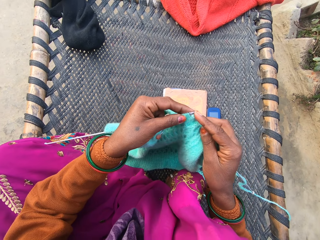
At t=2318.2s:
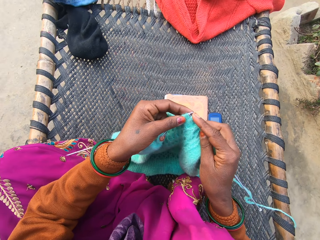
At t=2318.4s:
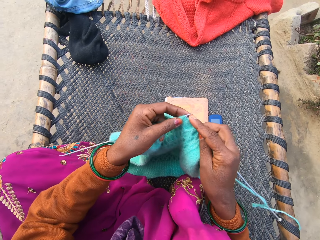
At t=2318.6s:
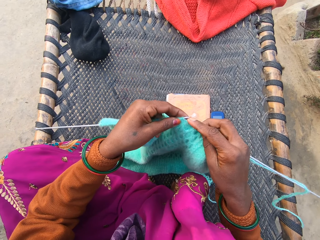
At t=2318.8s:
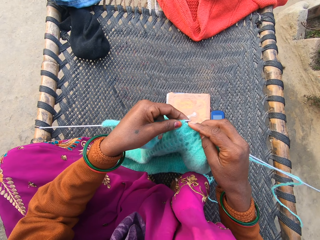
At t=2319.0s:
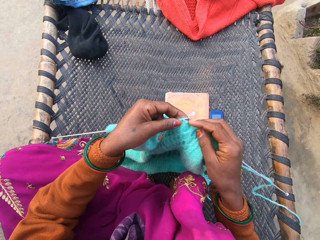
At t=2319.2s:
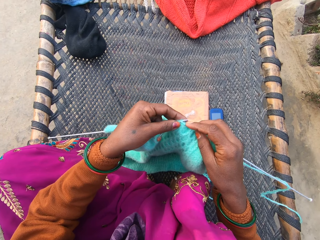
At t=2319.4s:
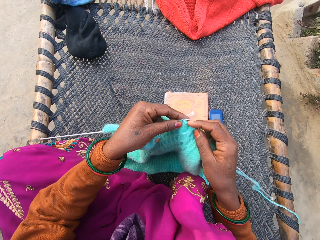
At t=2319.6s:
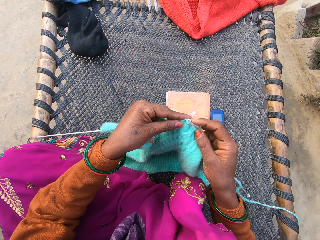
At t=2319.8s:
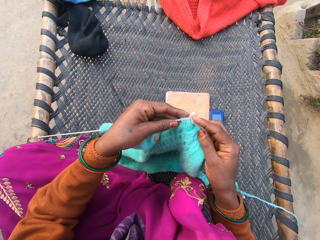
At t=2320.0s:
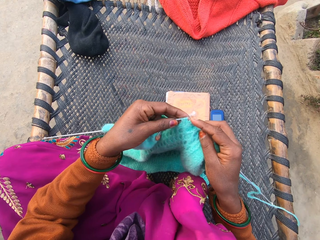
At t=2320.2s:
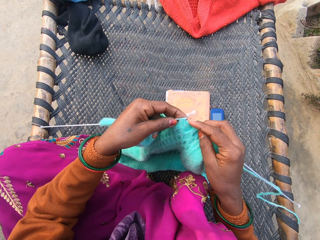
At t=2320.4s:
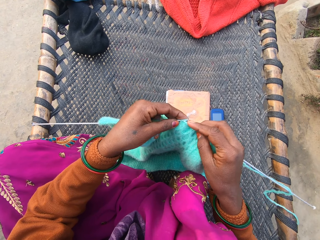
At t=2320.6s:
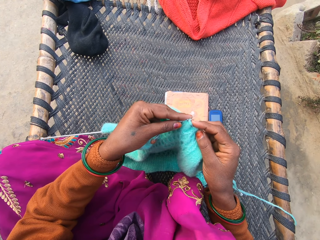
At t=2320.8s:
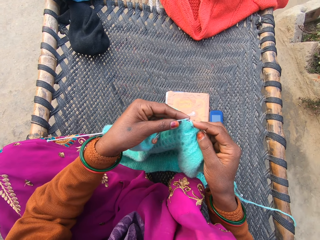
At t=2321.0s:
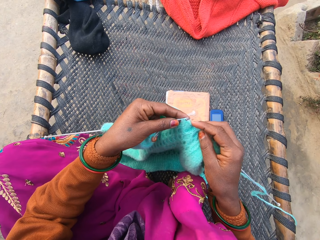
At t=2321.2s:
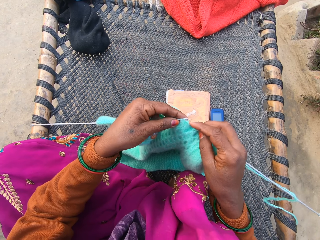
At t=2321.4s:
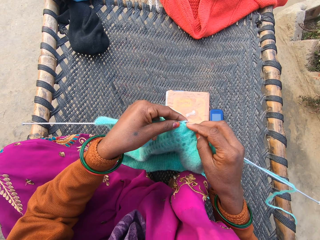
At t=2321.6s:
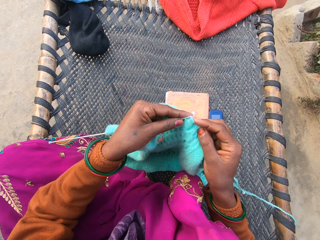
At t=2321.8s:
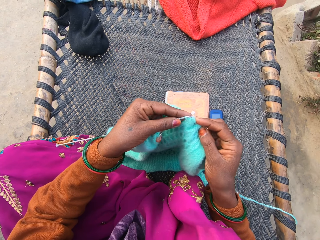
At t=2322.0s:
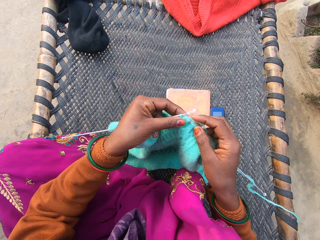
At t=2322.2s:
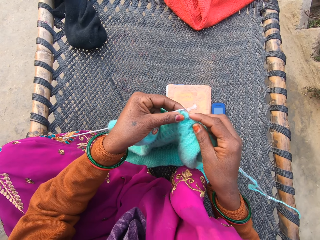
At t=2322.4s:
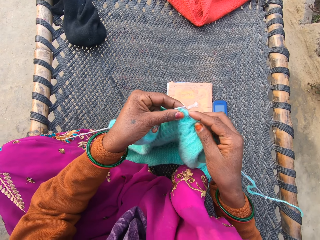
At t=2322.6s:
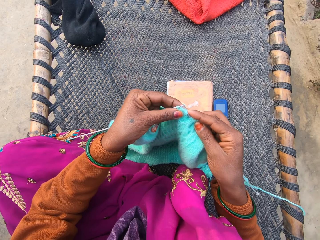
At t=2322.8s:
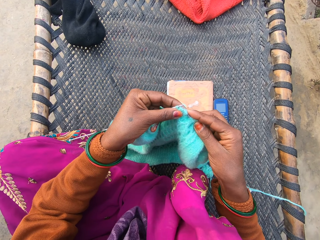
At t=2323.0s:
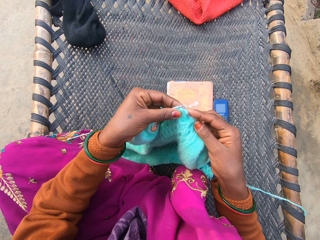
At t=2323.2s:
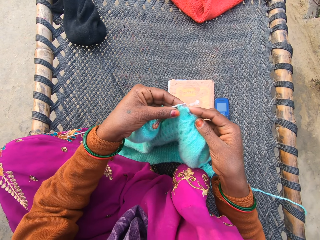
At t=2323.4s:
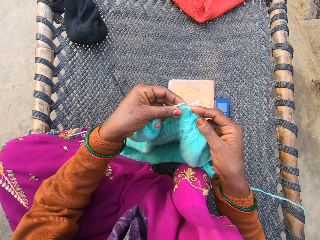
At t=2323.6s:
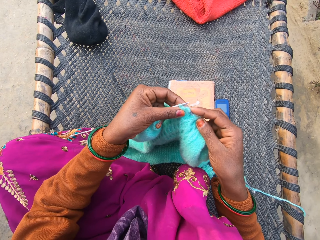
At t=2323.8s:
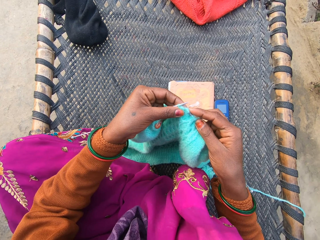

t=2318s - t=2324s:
The camera wearer knits a cloth.

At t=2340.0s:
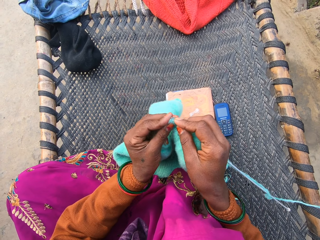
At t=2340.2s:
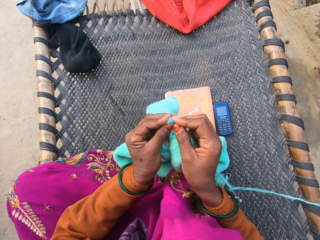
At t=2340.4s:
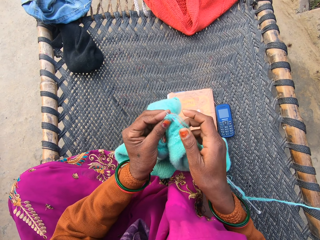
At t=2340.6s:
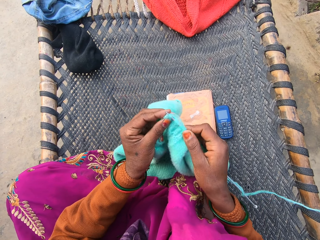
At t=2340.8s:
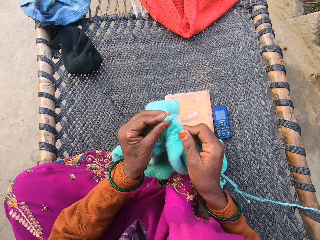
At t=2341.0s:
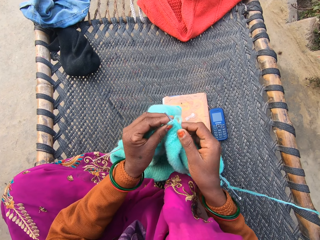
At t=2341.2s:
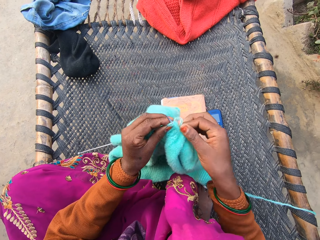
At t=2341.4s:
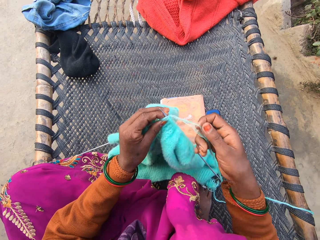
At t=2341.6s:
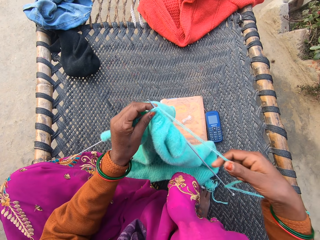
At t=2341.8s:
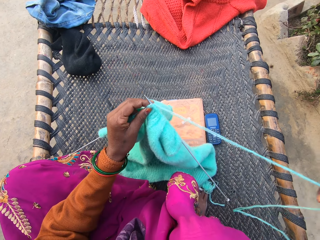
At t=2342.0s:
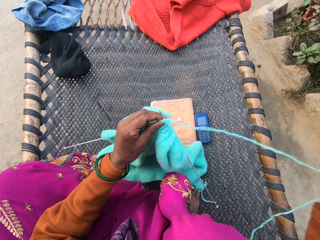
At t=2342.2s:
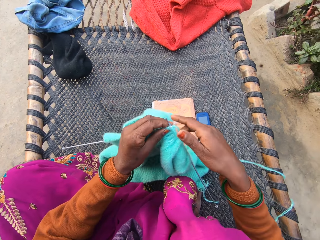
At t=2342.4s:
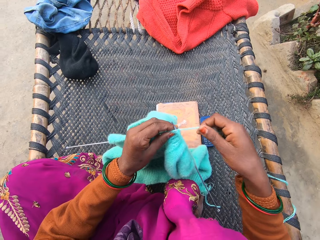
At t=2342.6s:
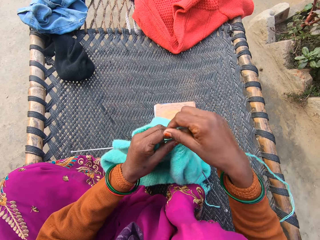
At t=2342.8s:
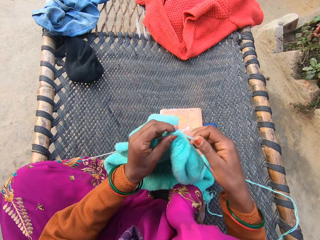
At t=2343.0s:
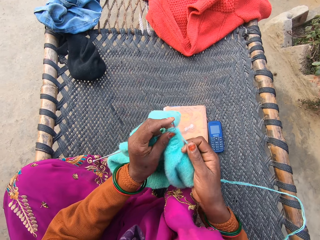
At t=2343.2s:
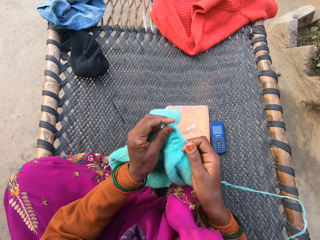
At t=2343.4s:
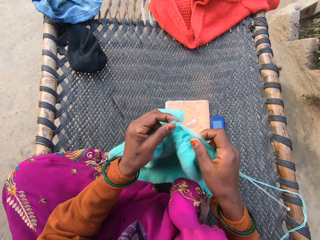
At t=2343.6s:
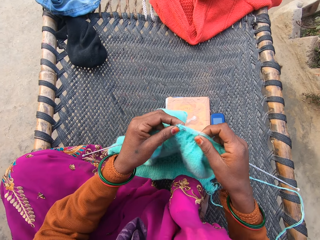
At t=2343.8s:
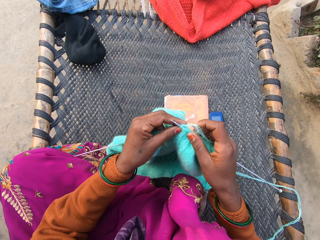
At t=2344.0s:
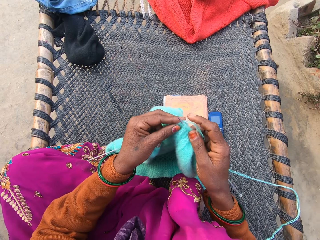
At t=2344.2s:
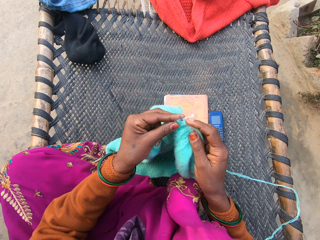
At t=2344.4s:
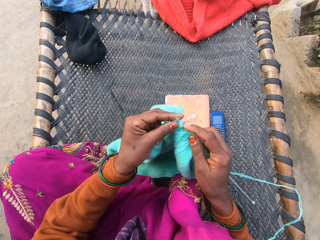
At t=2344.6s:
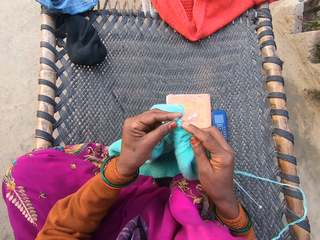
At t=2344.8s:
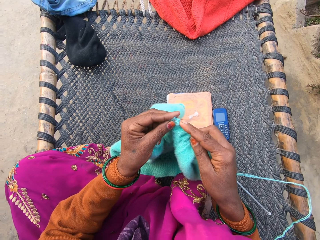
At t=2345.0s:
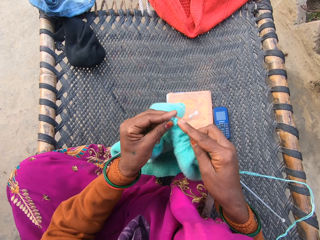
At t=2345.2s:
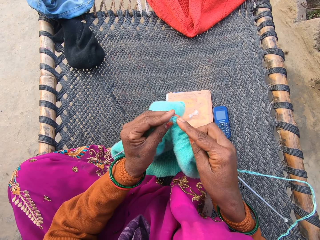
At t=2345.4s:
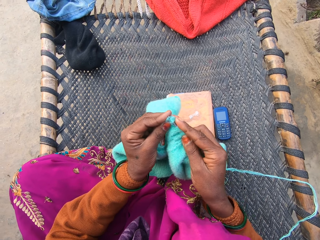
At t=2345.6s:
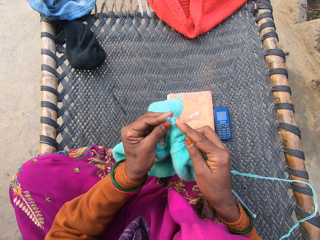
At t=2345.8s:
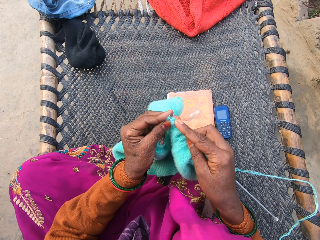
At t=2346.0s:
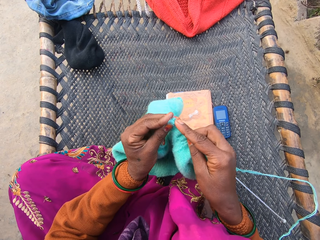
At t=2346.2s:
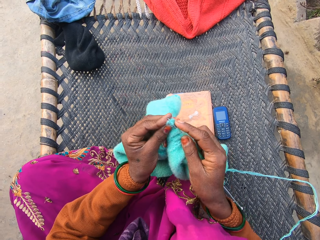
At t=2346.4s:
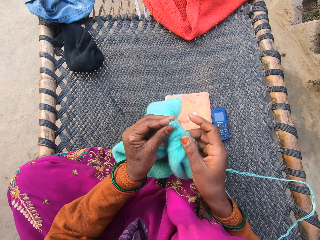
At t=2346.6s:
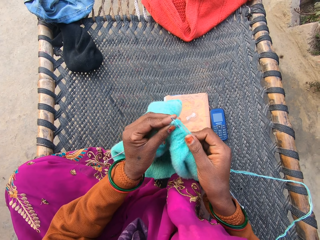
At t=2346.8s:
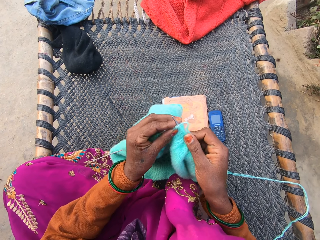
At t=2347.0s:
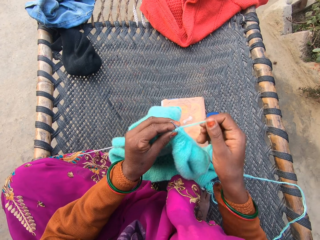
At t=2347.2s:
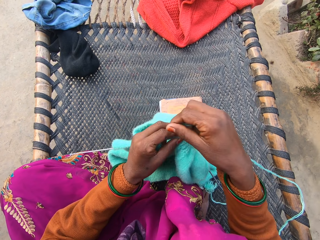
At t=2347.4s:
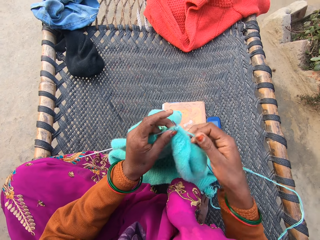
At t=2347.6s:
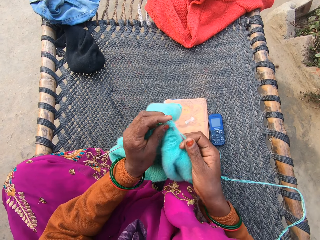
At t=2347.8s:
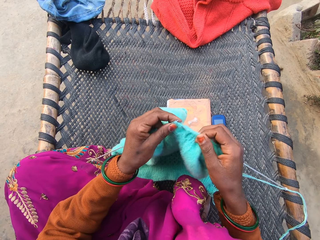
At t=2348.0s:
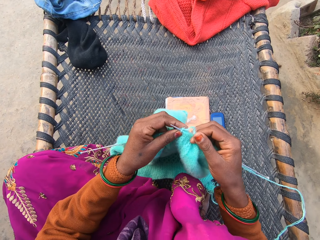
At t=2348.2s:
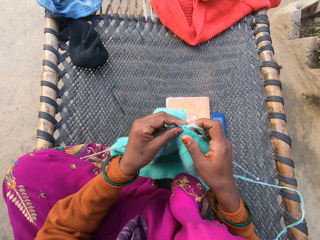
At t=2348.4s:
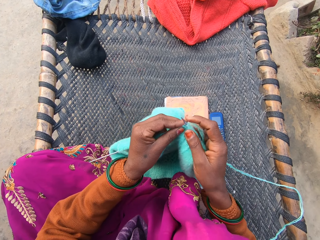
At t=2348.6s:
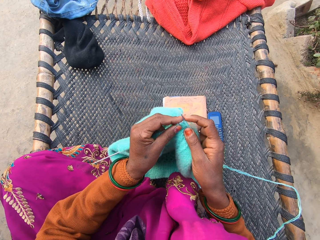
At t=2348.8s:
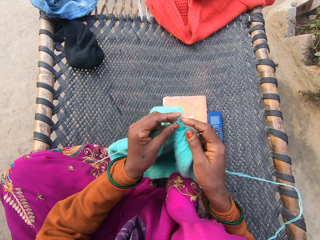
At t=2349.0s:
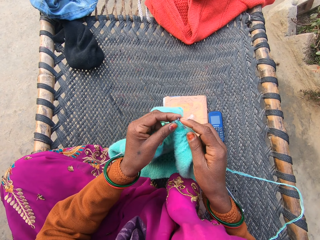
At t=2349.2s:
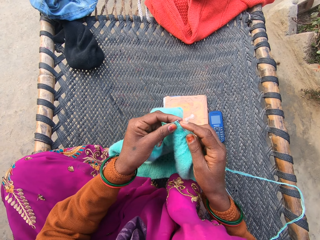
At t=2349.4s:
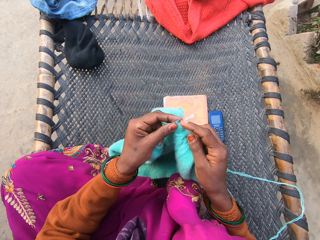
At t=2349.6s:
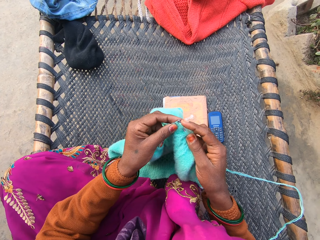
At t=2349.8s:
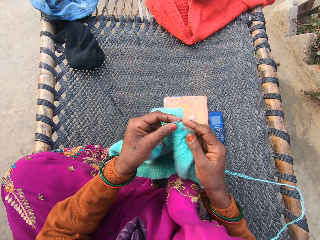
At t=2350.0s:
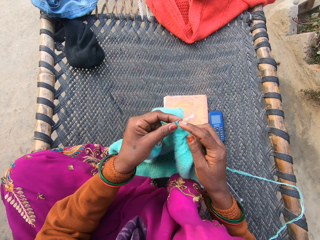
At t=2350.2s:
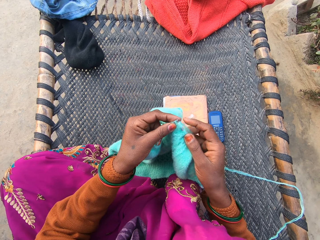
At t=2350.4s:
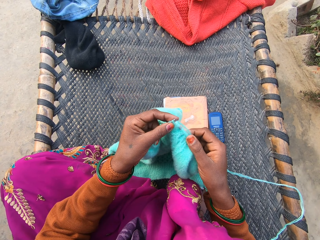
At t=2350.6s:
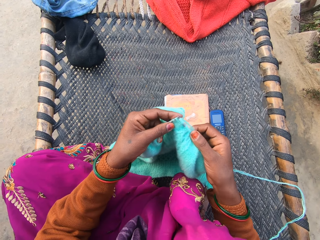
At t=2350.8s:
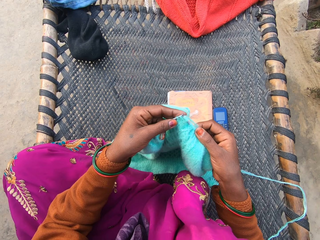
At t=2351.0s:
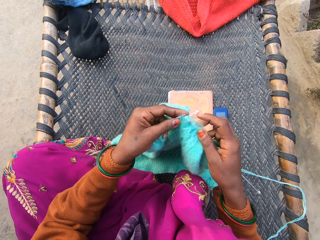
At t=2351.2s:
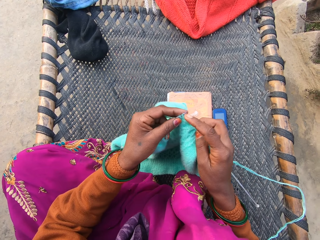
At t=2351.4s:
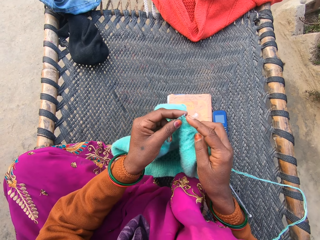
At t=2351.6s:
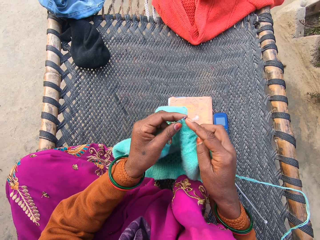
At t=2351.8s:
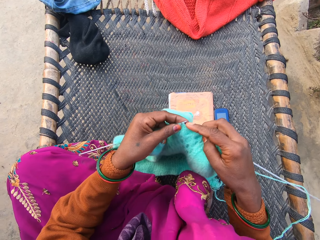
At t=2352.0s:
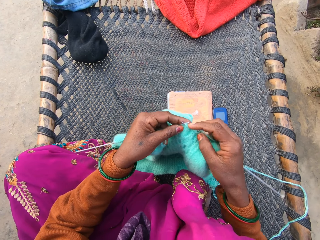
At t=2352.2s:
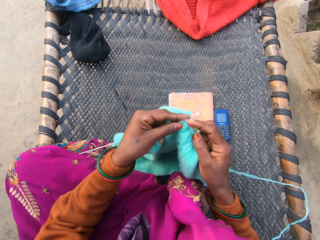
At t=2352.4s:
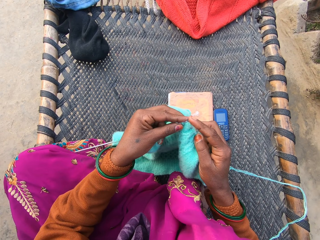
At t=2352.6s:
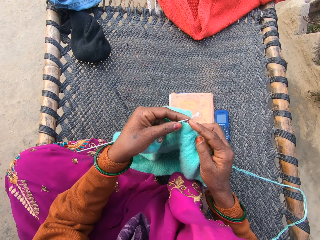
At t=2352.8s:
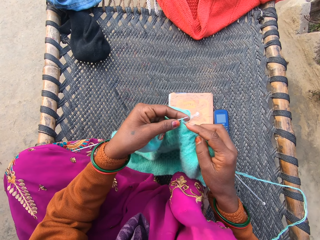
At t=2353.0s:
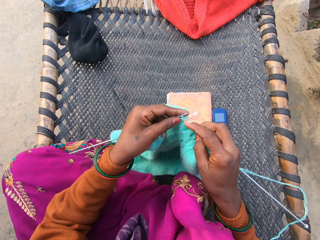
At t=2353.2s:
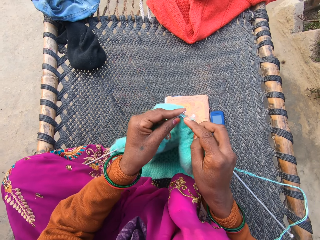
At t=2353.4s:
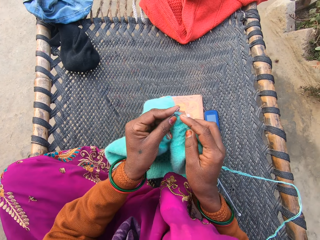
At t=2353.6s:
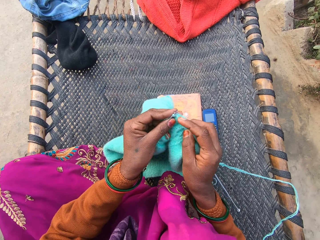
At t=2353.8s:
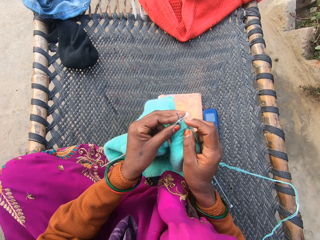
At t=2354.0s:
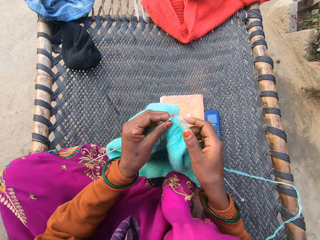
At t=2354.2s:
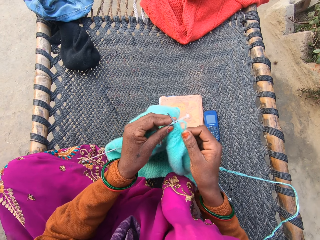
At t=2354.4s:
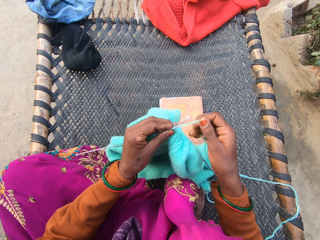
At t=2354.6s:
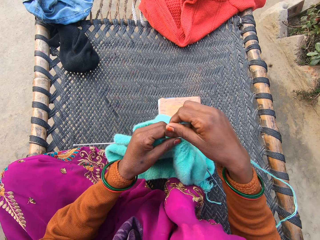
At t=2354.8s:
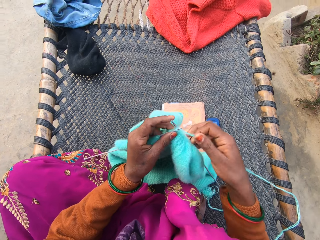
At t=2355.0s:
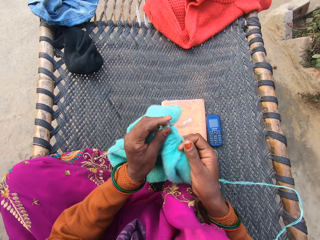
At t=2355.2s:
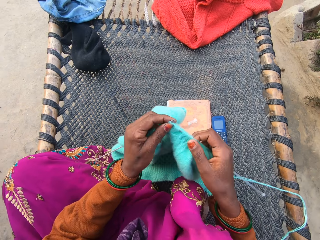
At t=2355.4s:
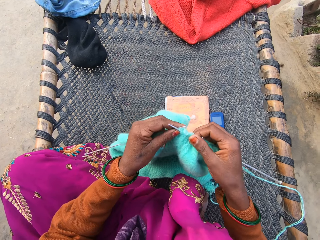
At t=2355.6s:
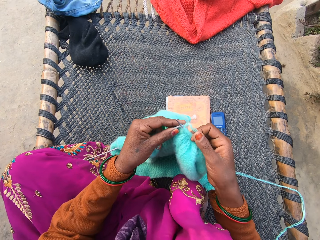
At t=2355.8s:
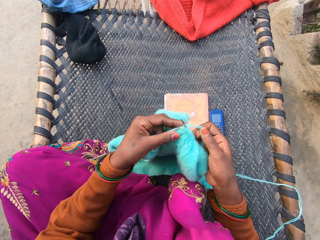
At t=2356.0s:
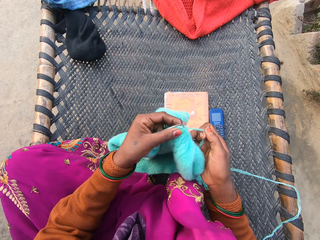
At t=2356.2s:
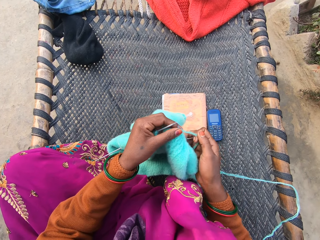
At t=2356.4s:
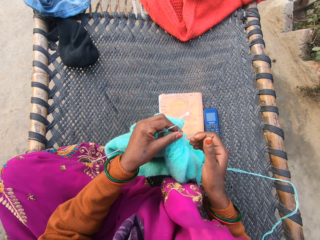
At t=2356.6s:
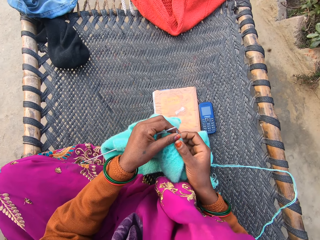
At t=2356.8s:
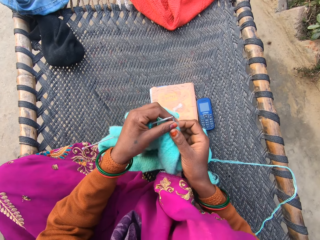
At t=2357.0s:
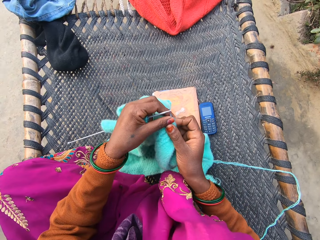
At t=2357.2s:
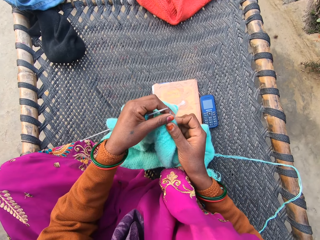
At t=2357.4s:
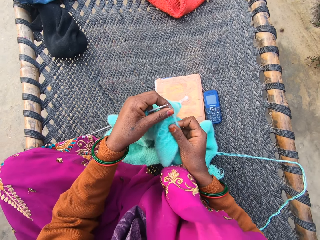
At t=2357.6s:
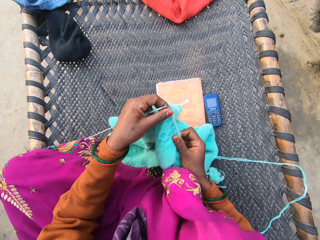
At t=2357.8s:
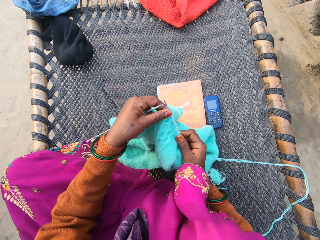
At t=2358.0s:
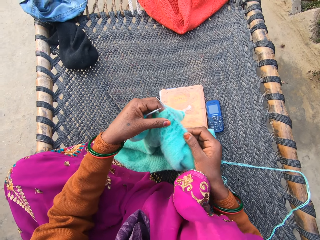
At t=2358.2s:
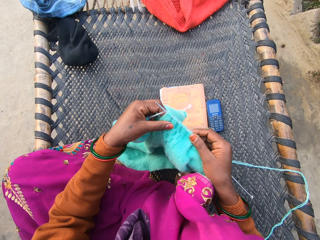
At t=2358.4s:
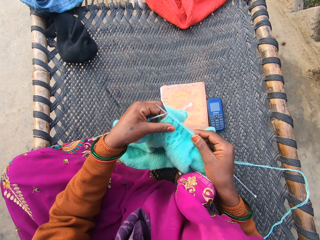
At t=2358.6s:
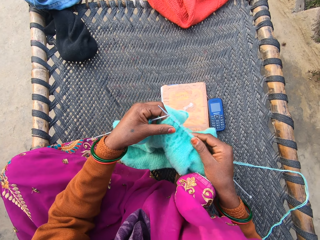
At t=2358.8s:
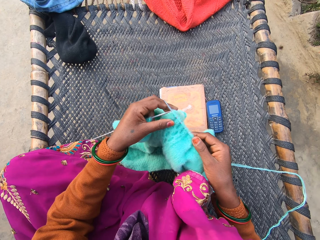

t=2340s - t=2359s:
The camera wearer pulls the yarn. They hold the yarn in place. They knit a cloth. They hold the yarn in place. They knit the cloth. They hold the yarn in place. They knit the cloth. They inspect the cloth.
